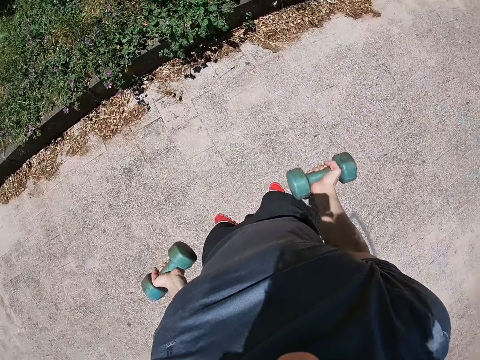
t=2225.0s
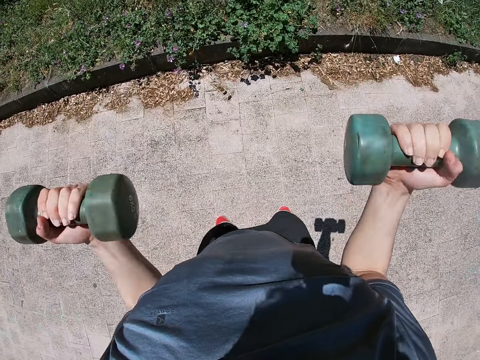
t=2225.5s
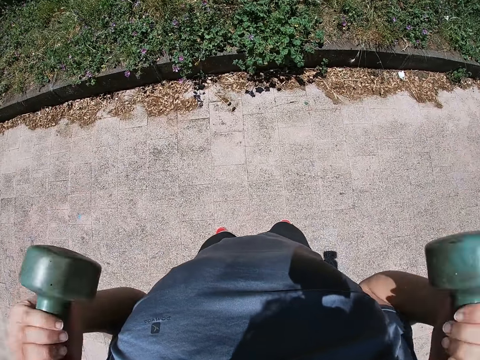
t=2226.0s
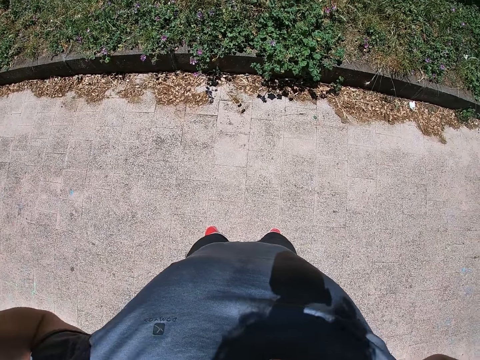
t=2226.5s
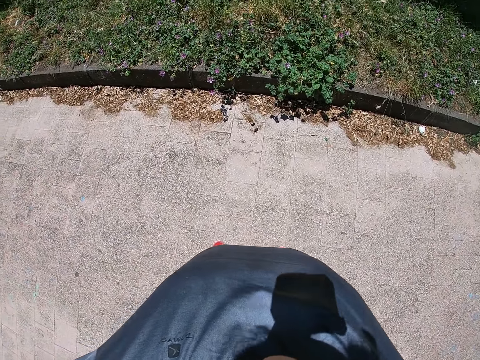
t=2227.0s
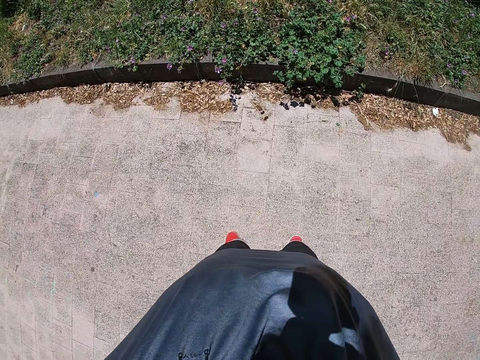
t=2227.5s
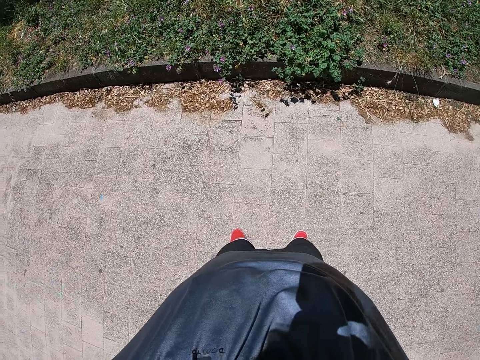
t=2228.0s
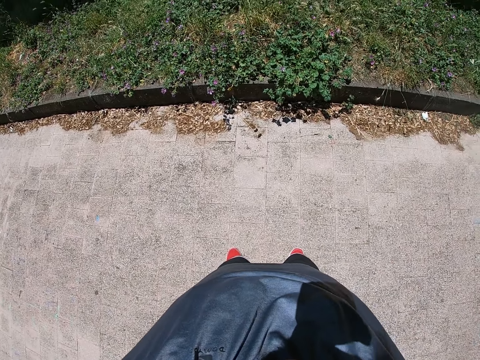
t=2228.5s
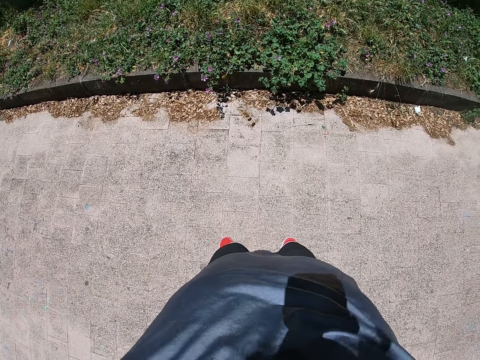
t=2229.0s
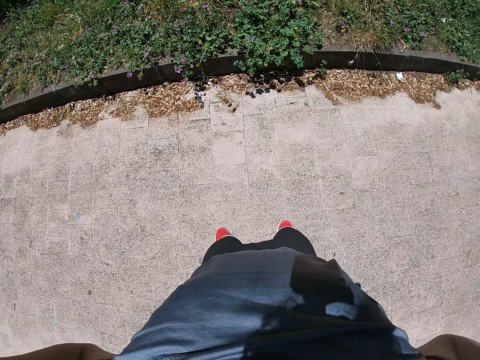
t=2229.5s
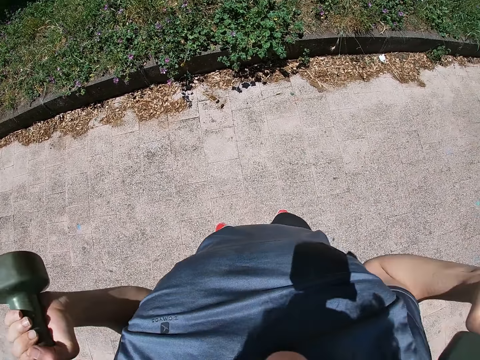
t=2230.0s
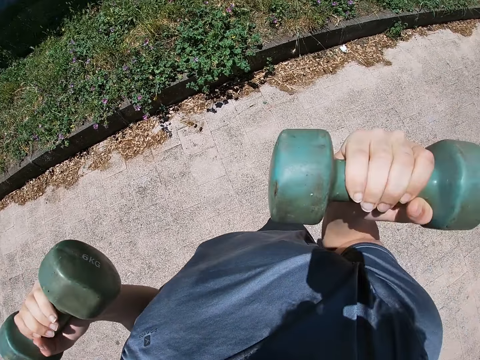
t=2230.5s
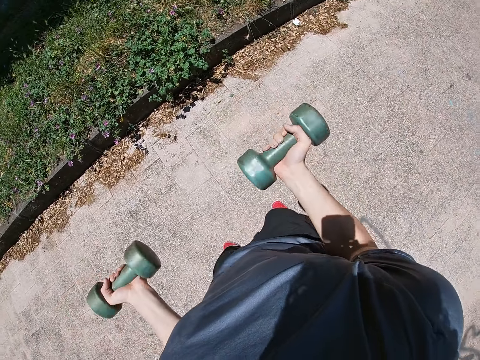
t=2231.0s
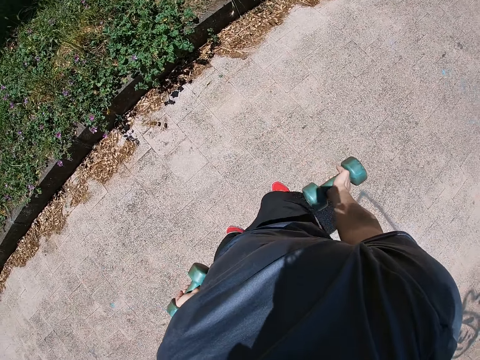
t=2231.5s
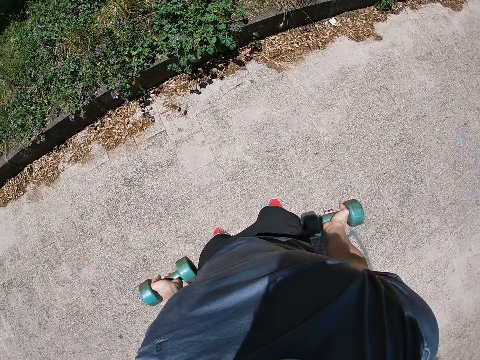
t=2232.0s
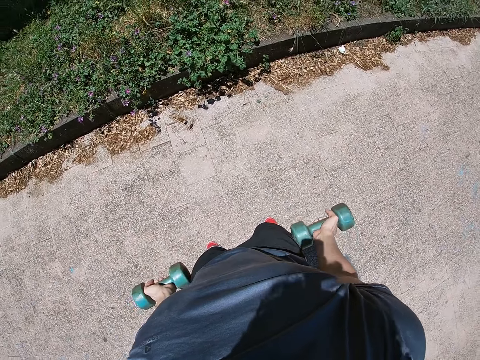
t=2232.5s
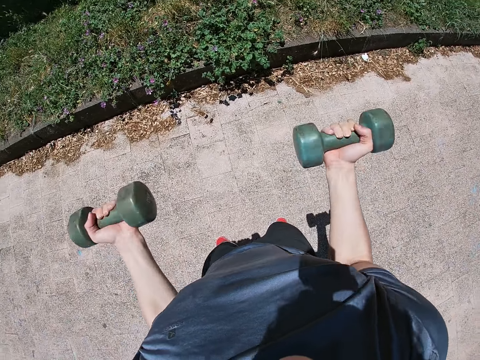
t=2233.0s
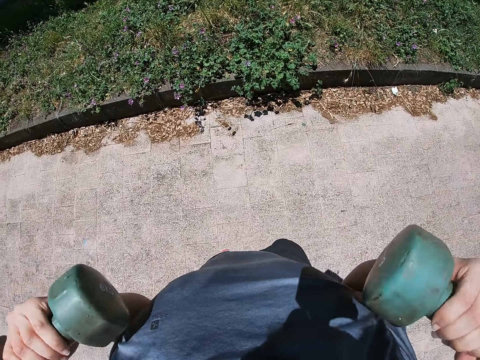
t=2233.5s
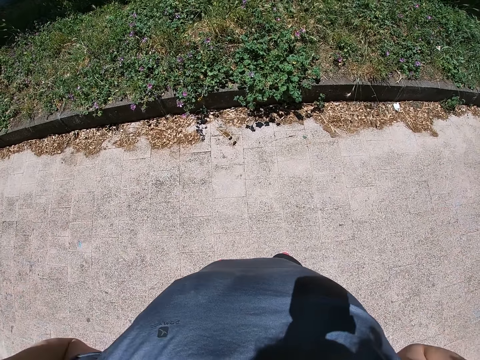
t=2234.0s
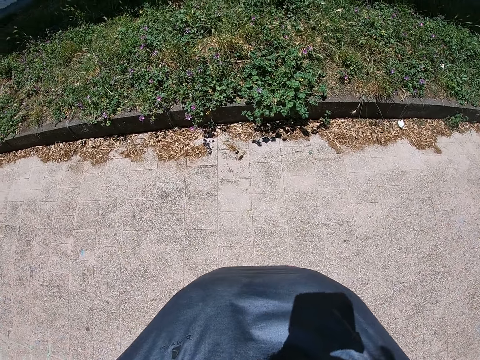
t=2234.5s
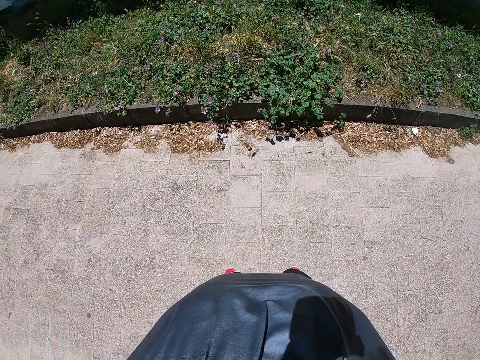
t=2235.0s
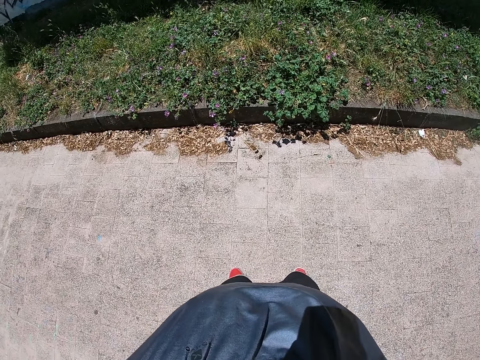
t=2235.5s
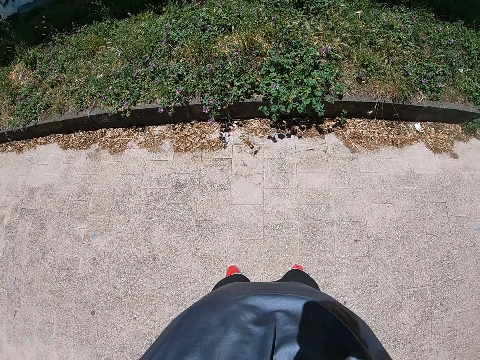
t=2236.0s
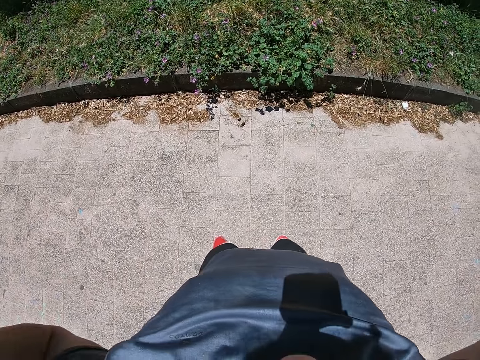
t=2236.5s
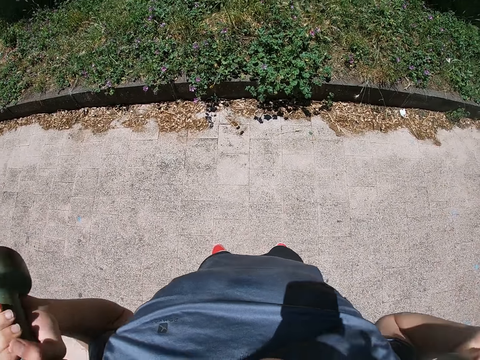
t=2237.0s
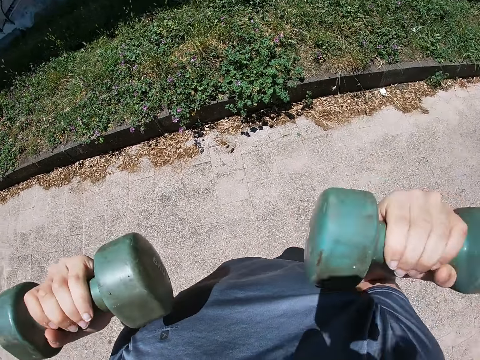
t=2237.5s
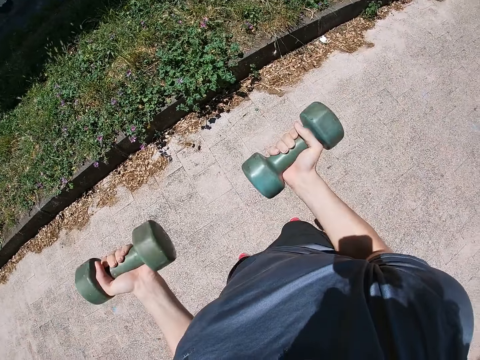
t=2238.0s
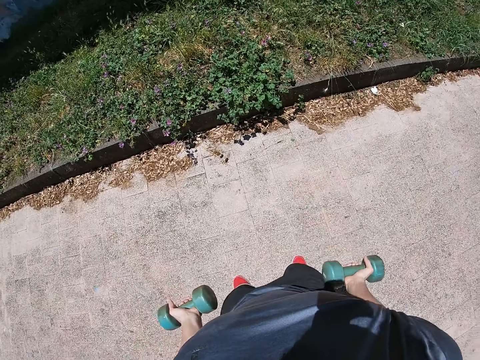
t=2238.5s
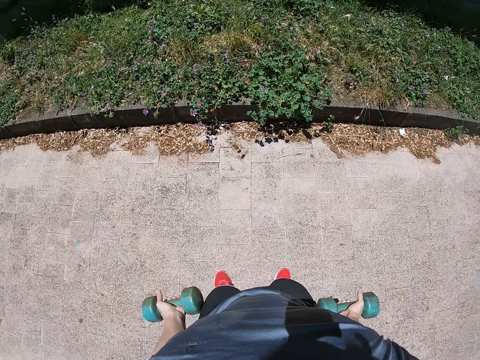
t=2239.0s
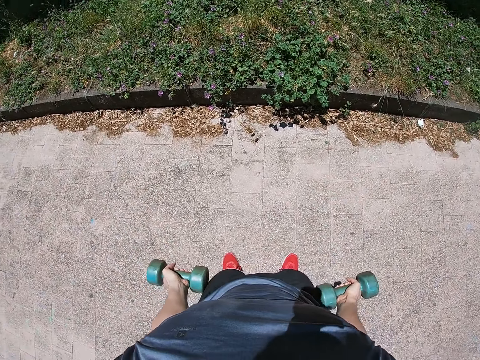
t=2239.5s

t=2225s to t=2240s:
The camera wearer lifts the dumbbells towards his chest with both hands. He stretches both hands sideways with the dumbbells in them. He lowers the dumbbells with both hands. He lifts the dumbbells towards his chest with both hands. He stretches both hands sideways with the dumbbells in them. He lowers the dumbbells with both hands.

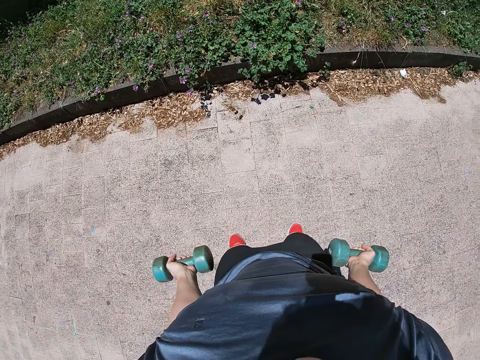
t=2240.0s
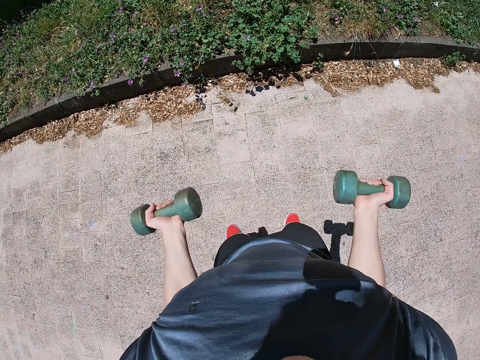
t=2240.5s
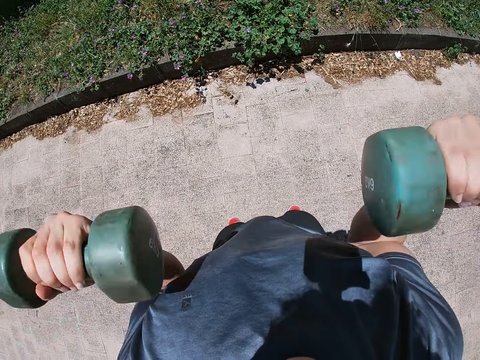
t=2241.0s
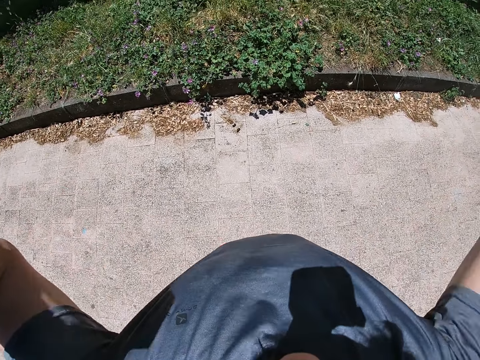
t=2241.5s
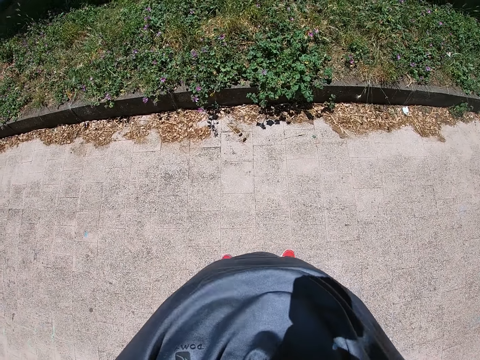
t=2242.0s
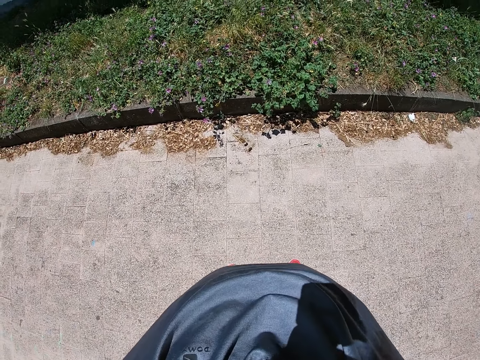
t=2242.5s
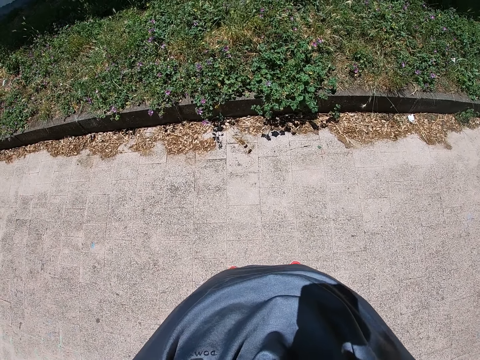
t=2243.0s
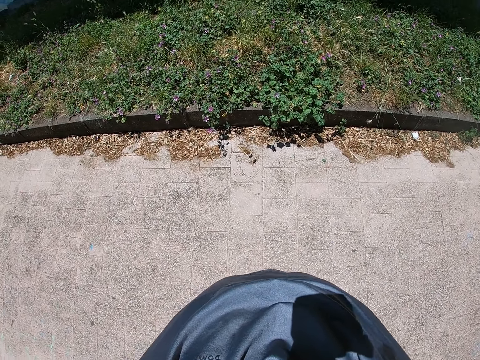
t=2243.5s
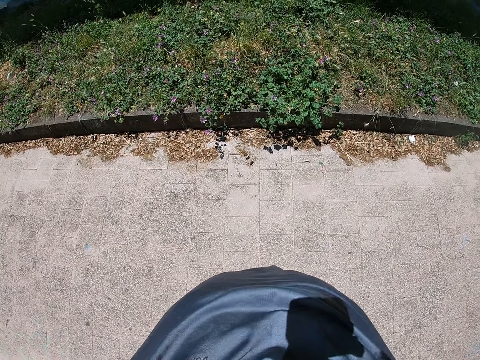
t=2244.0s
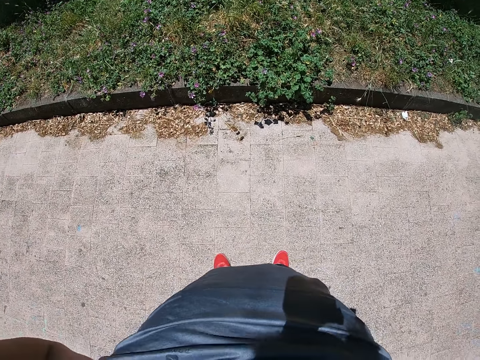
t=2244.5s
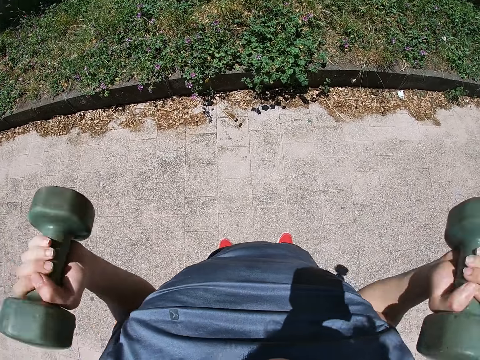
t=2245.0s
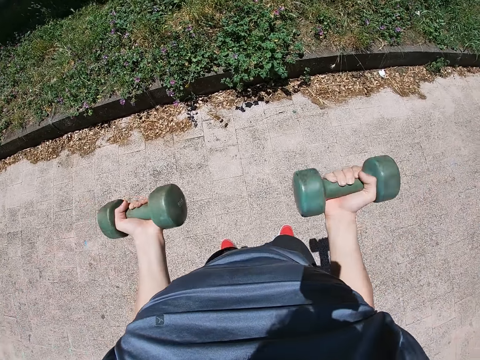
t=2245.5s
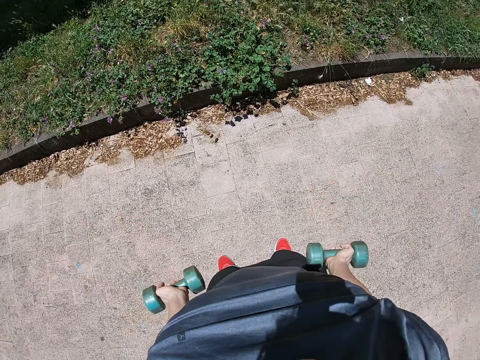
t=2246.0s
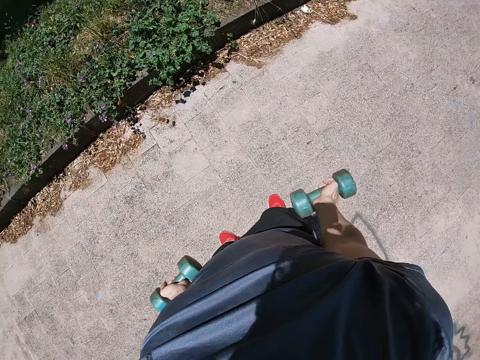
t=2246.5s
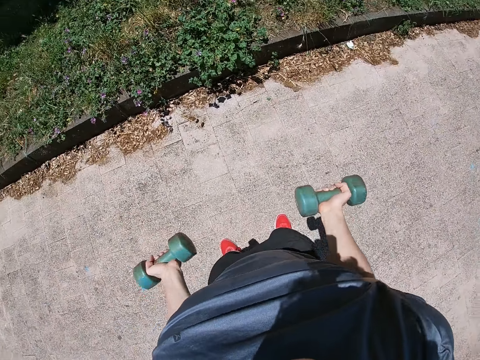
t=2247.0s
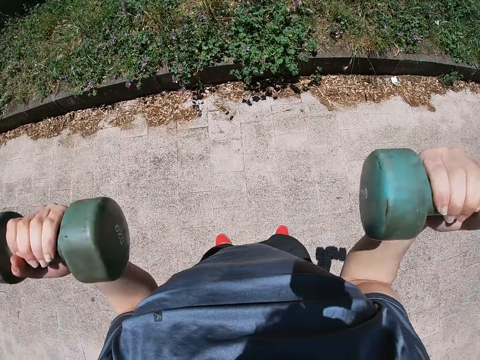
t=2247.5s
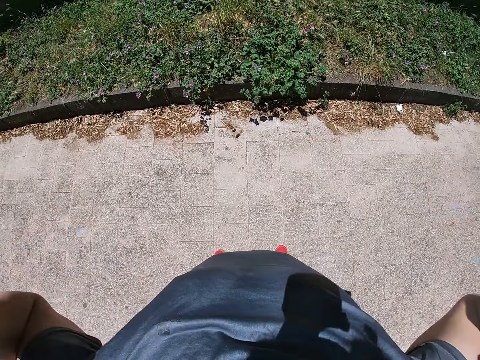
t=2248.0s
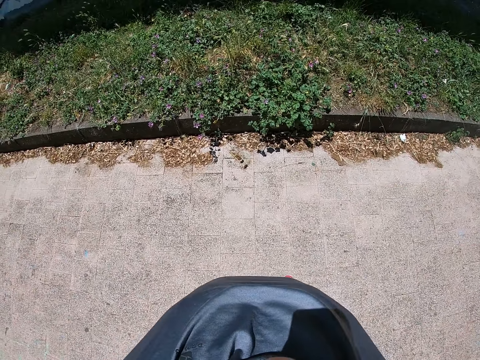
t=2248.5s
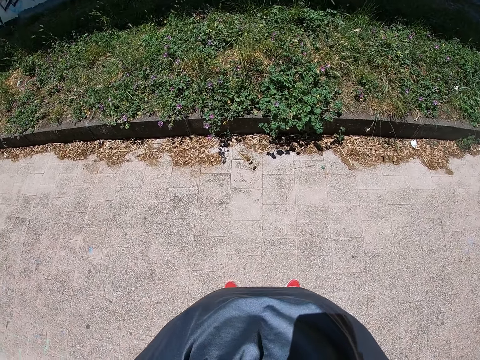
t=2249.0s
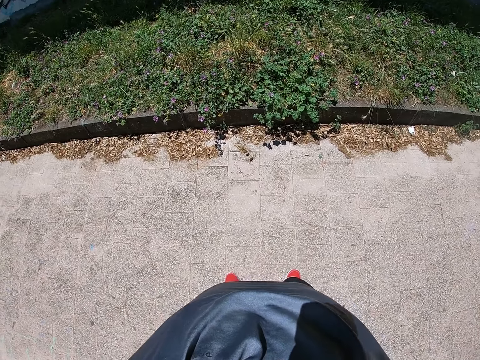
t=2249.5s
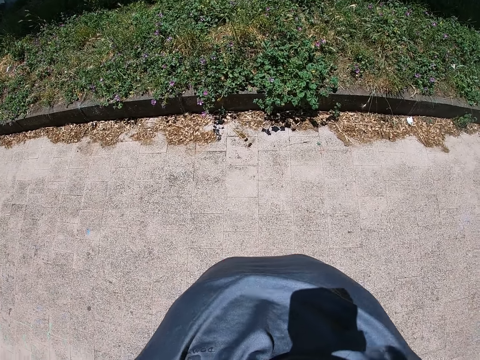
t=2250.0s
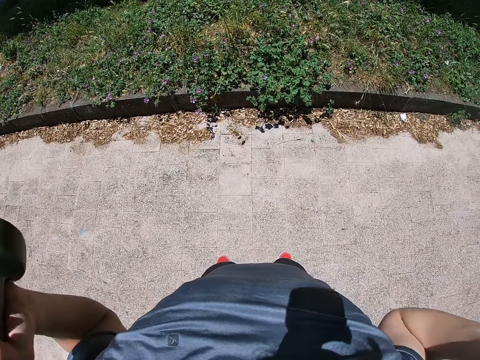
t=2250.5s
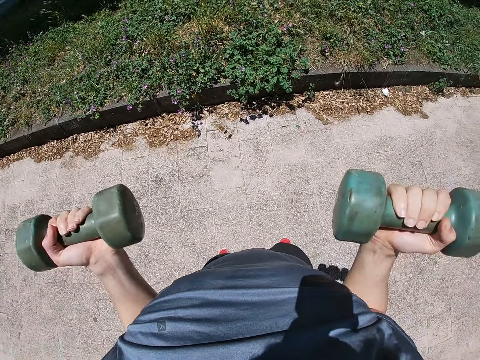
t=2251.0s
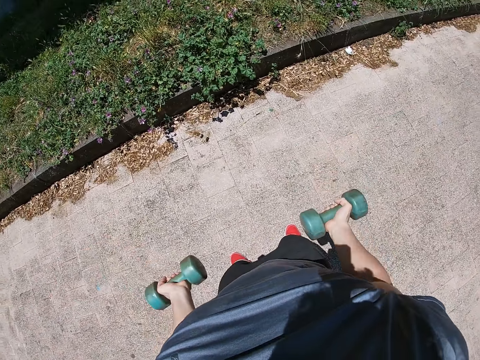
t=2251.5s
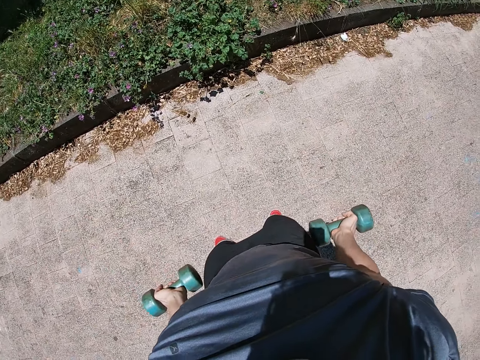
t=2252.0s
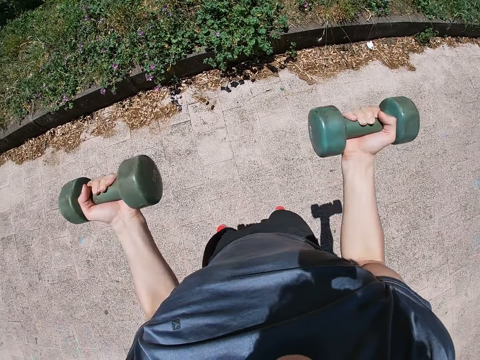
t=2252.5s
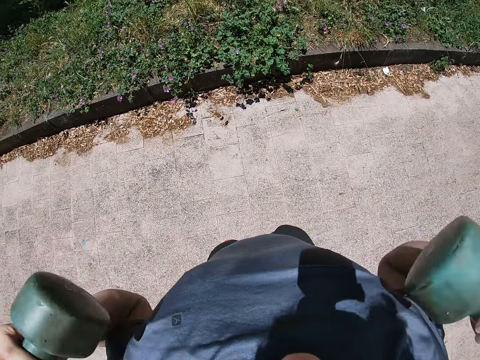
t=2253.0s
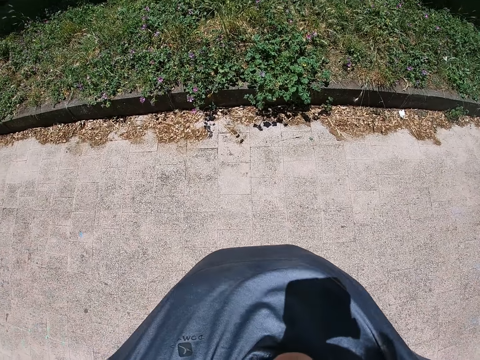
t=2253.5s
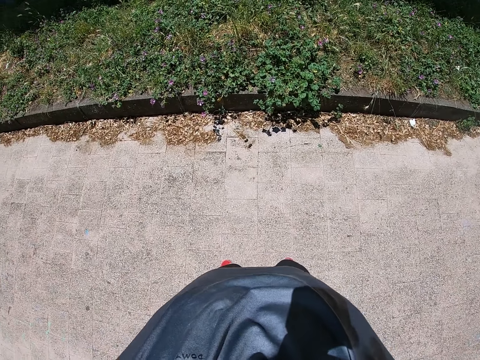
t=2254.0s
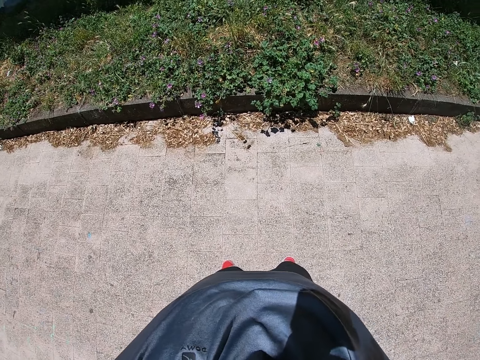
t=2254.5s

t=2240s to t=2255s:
The camera wearer lifts the dumbbells towards his chest with both hands. He stretches both hands sideways with the dumbbells in them. He lowers the dumbbells with both hands. He lifts the dumbbells towards his chest with both hands. He stretches both hands sideways with the dumbbells in them. He lowers the dumbbells with both hands. He lifts the dumbbells towards his chest with both hands. He stretches both hands sideways with the dumbbells in them.
